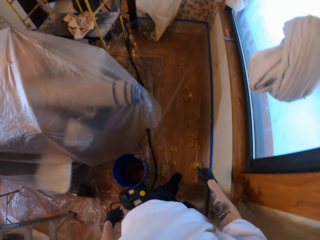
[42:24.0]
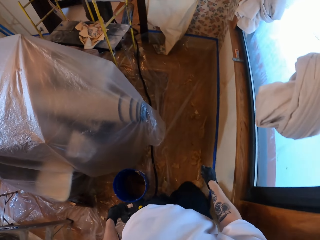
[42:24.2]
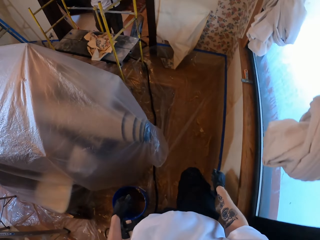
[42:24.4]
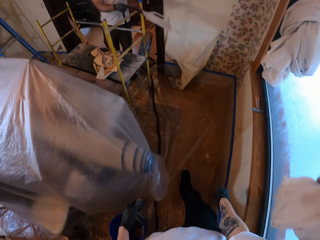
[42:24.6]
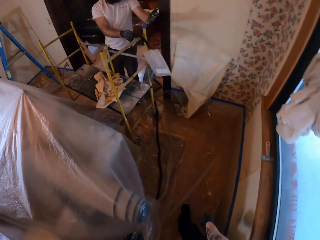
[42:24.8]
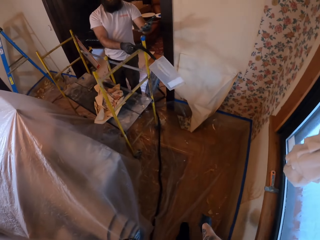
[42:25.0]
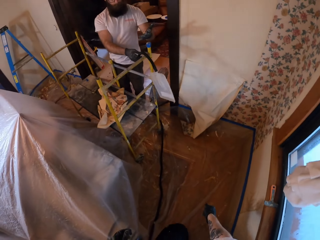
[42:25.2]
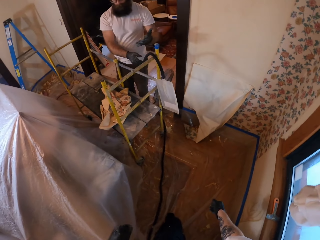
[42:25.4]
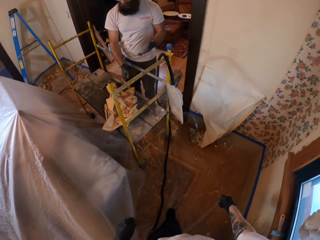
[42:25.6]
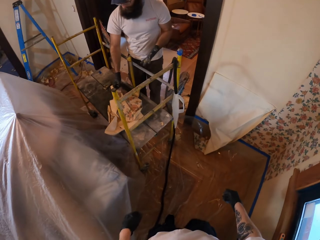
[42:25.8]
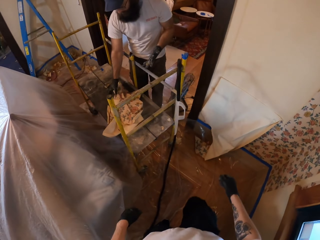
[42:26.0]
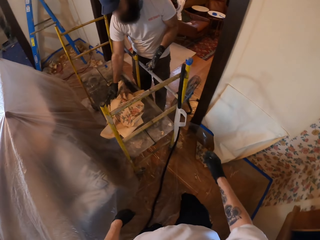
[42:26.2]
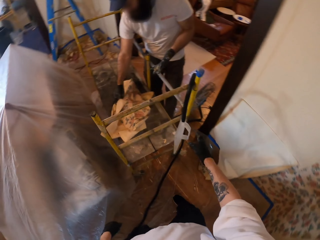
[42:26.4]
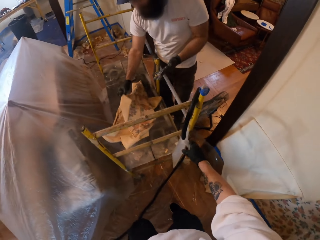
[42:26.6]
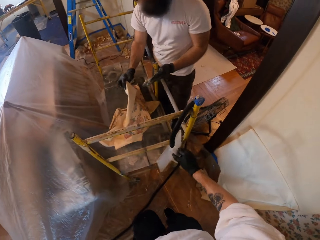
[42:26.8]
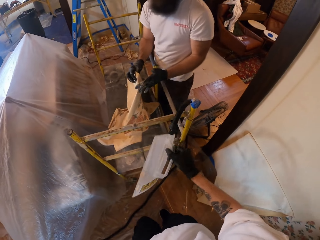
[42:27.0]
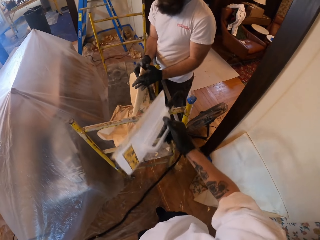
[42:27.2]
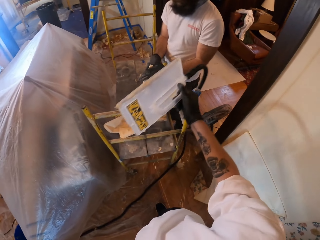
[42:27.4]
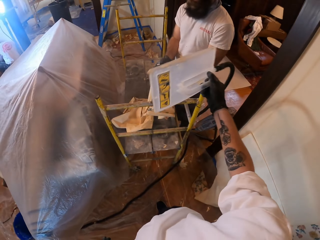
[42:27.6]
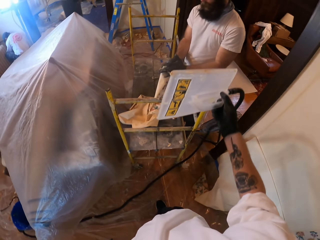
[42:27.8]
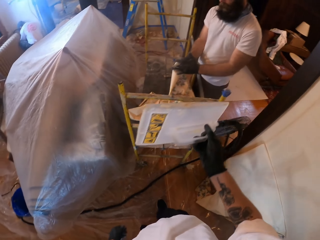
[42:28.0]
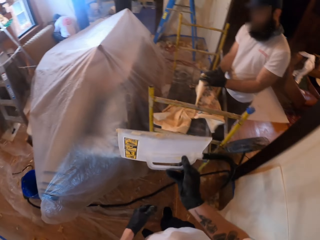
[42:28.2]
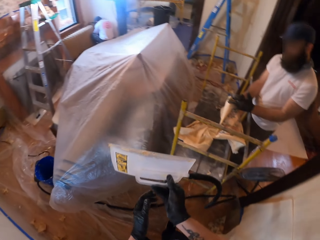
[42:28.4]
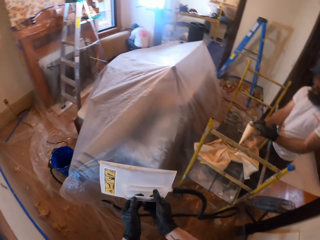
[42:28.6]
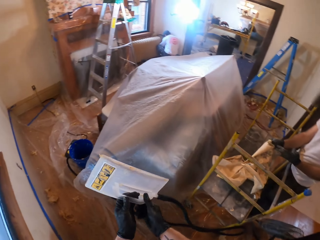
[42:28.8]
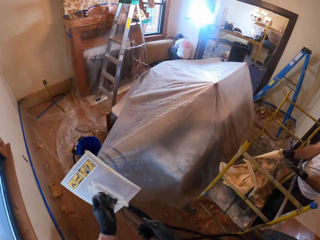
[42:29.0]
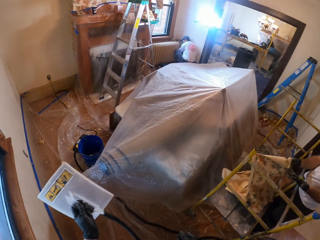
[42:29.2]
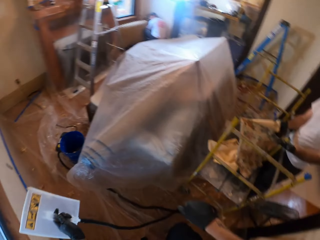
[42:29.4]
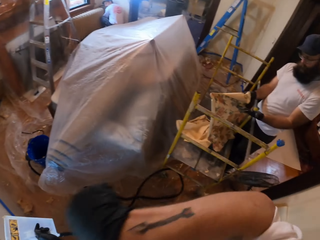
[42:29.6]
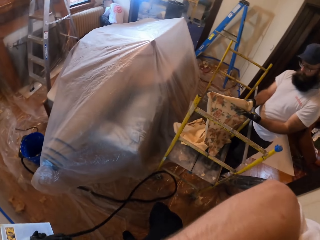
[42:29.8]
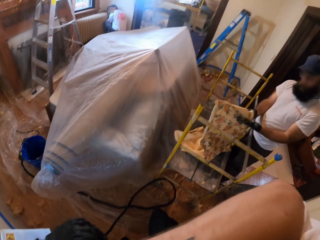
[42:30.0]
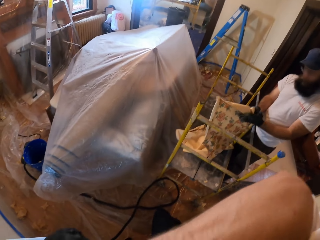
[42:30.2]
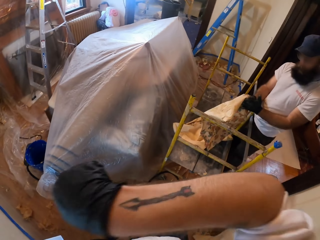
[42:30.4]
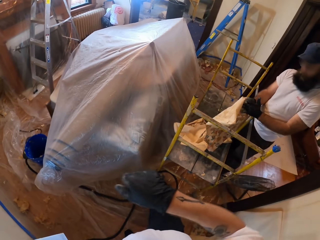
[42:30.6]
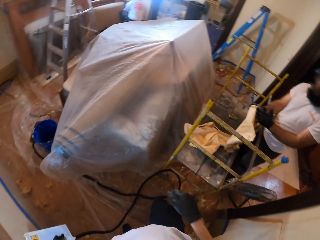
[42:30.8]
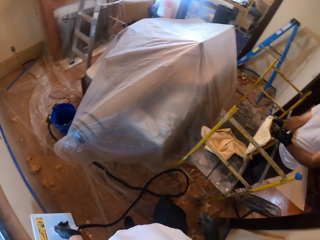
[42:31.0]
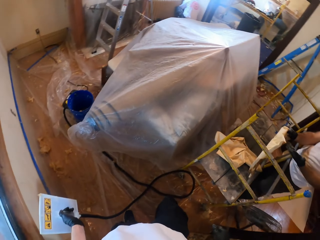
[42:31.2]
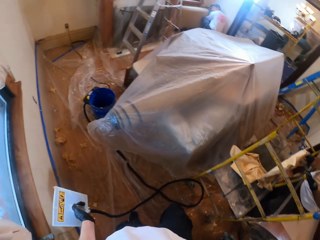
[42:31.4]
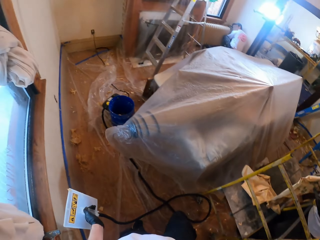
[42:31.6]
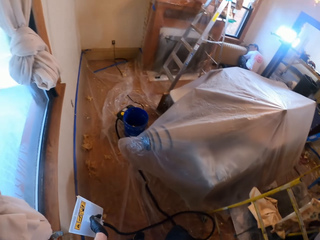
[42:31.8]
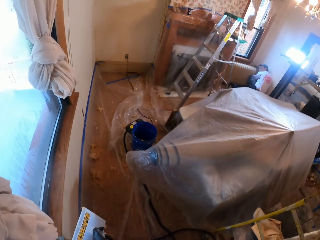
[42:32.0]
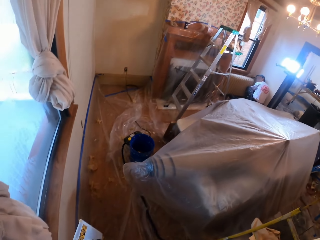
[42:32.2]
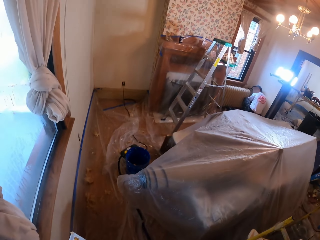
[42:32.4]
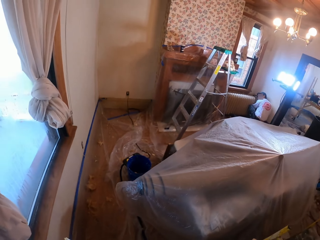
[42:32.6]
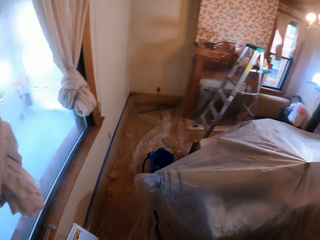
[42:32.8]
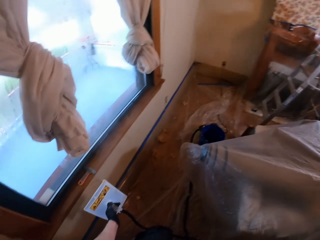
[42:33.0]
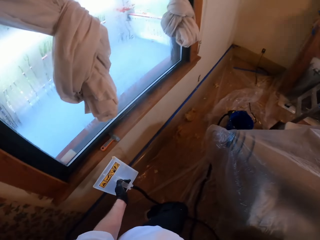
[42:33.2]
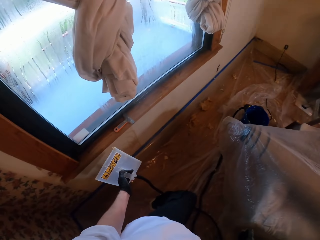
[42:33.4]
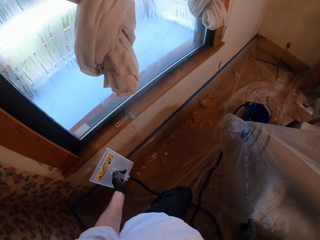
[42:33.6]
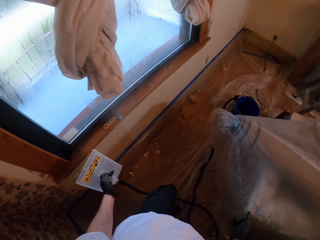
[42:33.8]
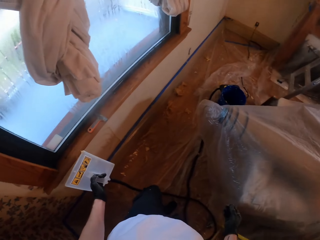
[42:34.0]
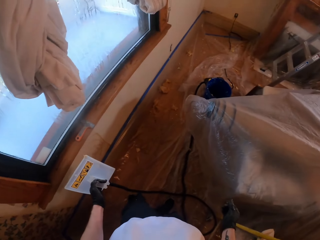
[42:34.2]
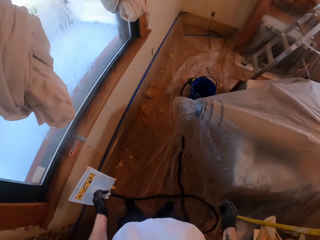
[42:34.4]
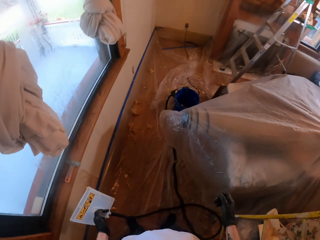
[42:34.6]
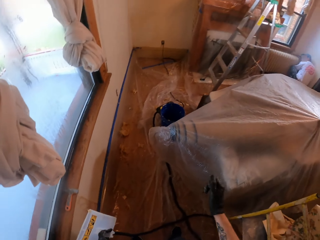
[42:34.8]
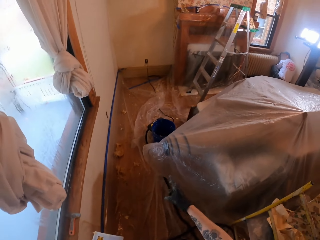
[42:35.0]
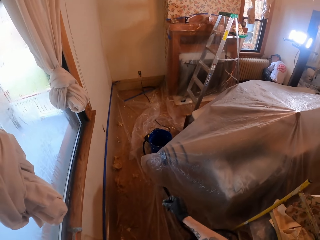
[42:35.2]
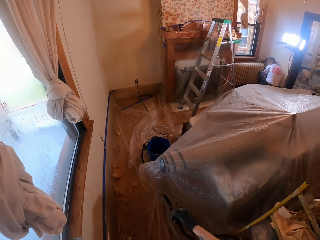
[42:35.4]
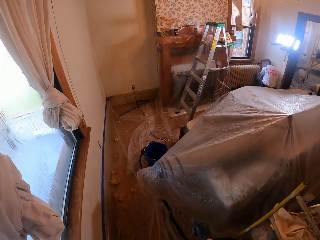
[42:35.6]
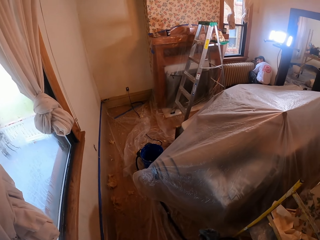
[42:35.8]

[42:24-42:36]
The camera wearer walks in the room. A man picks up a cloth. The camera wearer picks up a sander machine or steel. The man holds the paper.

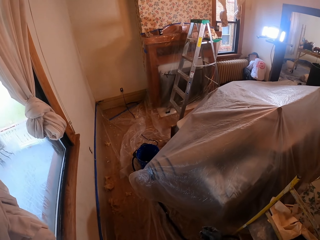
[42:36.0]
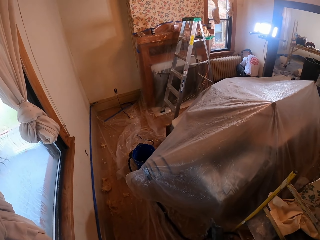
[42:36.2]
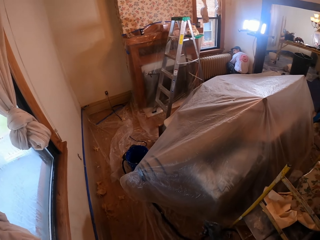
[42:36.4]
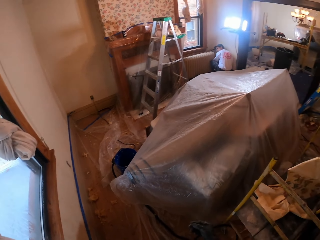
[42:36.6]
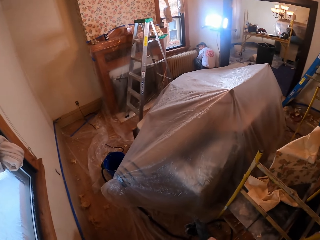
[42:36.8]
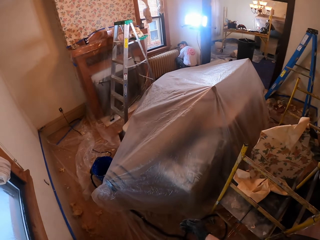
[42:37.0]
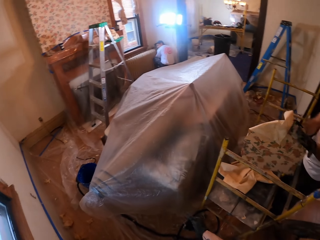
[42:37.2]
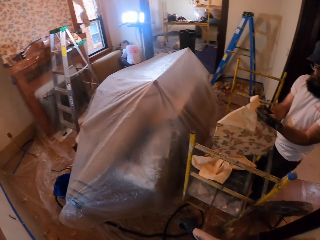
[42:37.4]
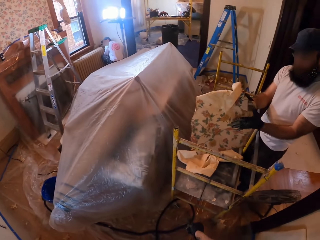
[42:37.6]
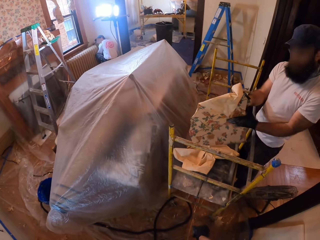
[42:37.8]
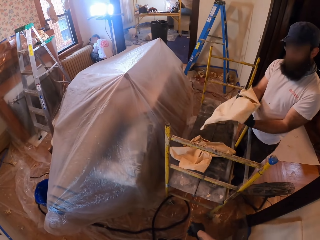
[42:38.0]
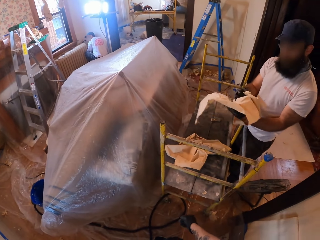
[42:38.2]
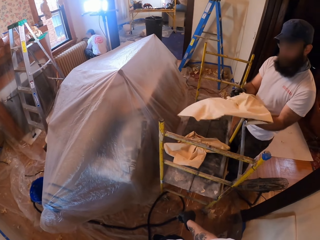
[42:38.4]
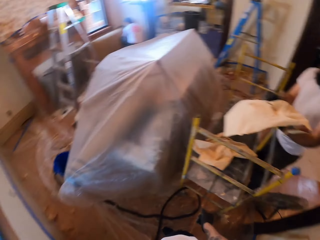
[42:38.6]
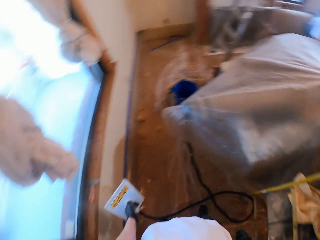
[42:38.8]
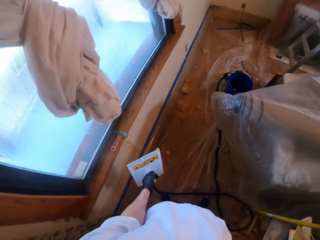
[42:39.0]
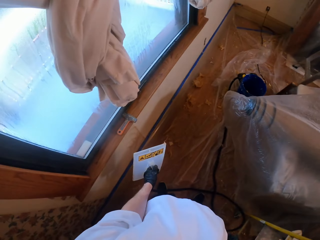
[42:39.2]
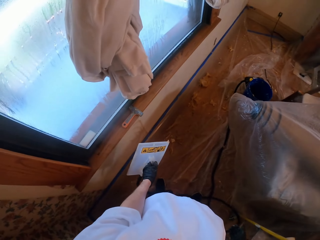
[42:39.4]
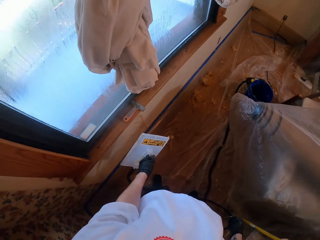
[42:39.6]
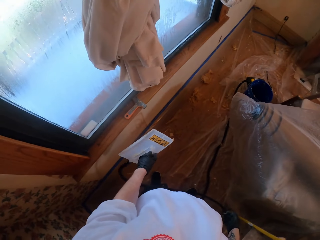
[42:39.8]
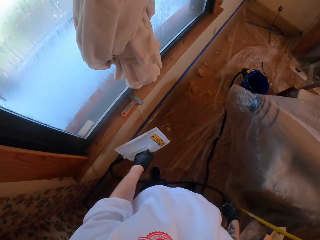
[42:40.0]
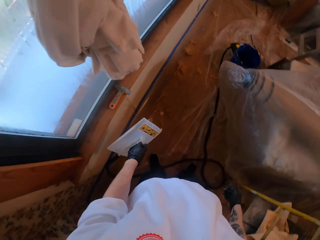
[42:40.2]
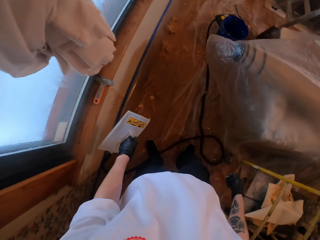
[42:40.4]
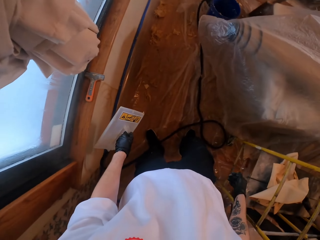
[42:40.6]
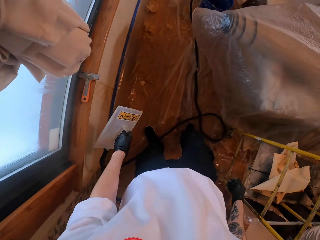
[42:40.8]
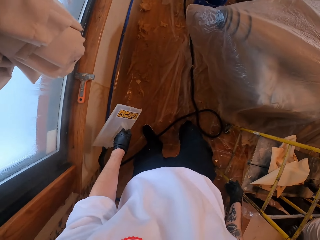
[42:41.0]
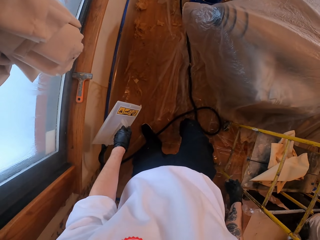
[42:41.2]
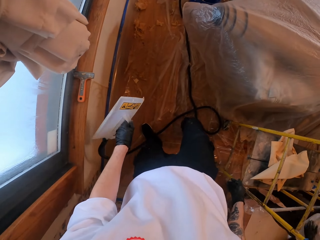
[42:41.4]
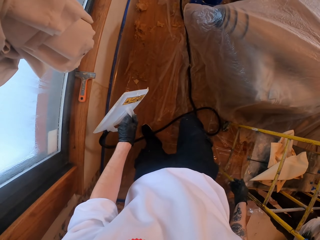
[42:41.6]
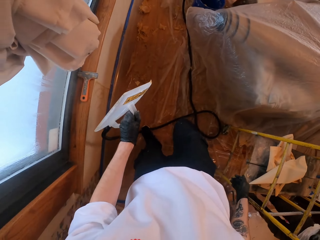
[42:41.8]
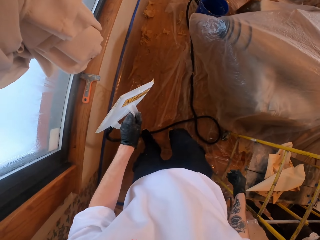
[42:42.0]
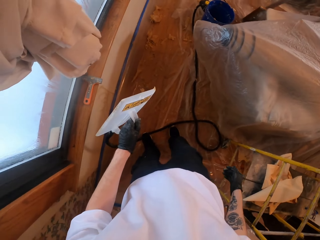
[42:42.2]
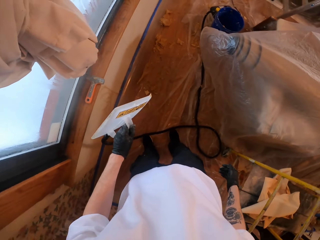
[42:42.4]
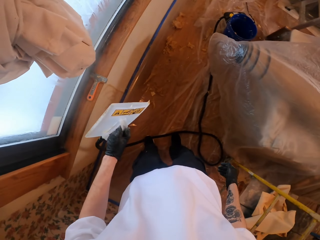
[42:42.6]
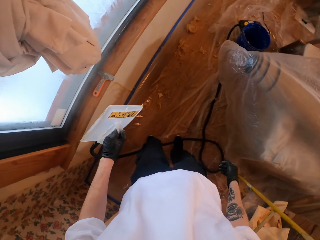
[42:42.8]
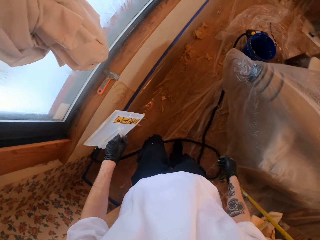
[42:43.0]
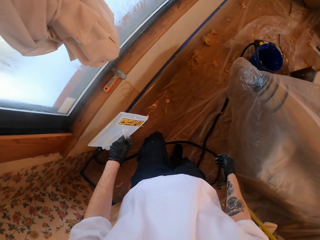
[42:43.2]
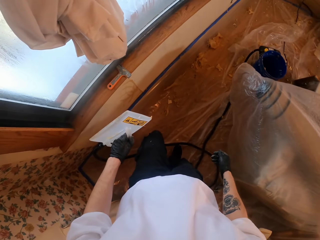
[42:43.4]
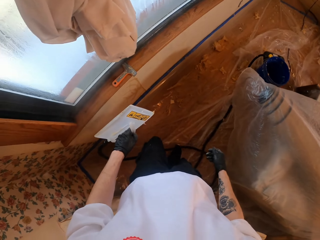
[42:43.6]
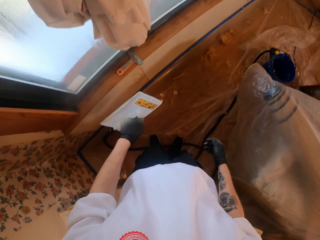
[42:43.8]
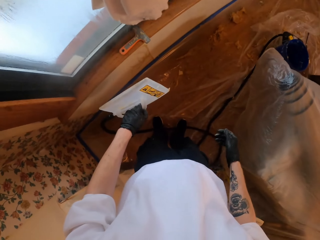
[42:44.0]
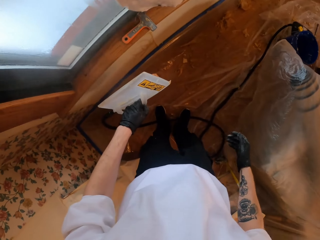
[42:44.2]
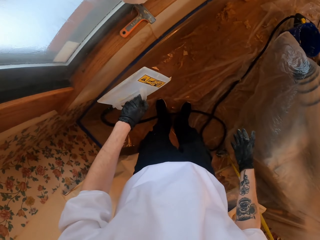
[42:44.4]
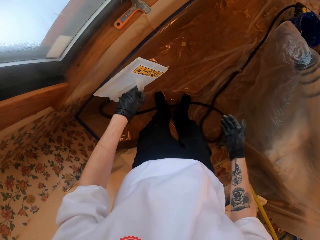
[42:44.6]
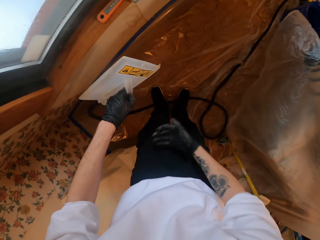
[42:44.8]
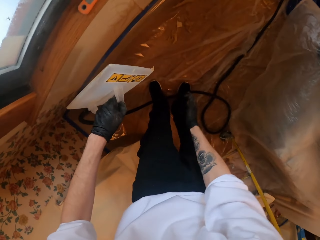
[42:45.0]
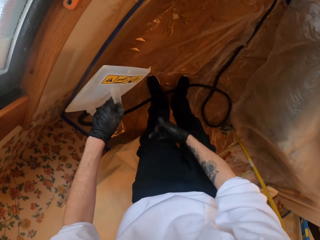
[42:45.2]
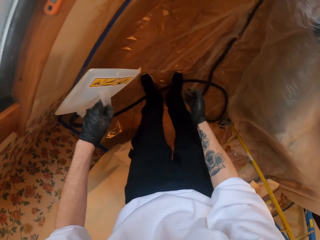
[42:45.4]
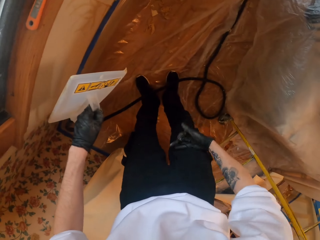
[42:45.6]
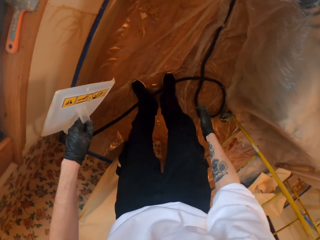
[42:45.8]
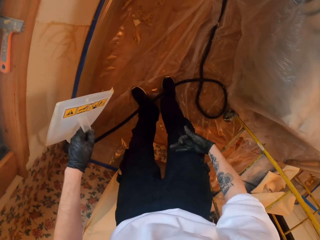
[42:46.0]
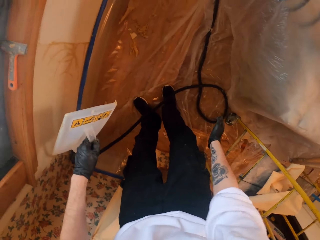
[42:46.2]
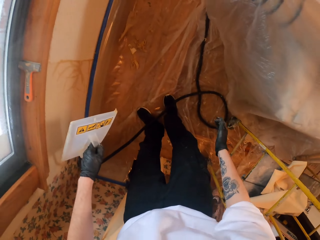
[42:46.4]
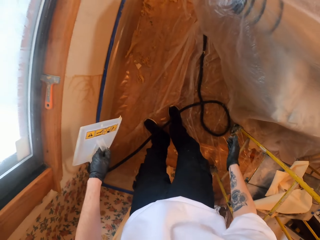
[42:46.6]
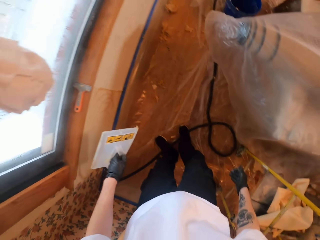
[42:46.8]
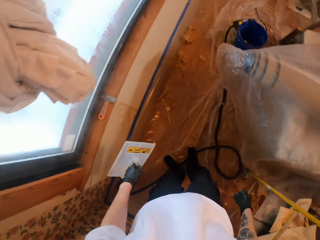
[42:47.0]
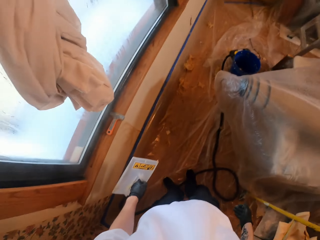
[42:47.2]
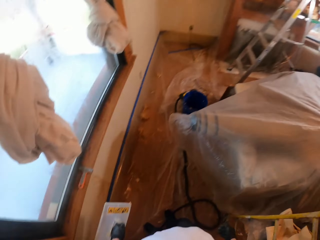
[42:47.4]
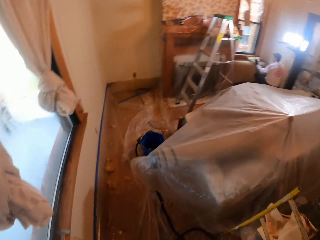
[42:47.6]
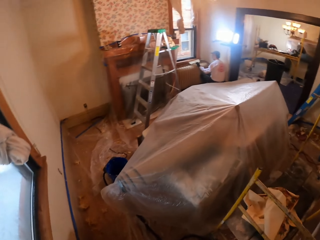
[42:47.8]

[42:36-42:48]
The camera wearer holds the steel tool. They wipe off the pants.
